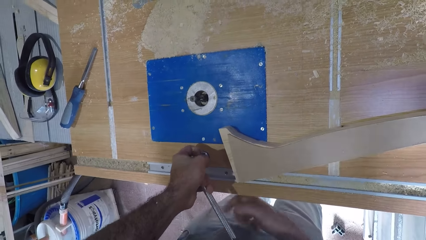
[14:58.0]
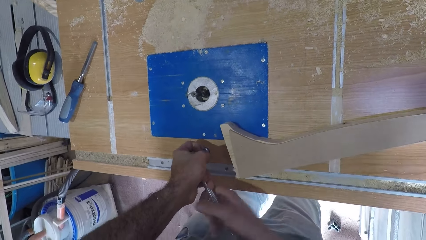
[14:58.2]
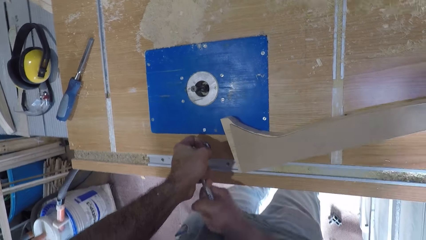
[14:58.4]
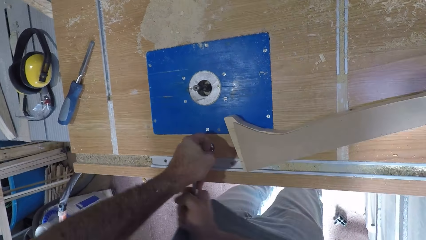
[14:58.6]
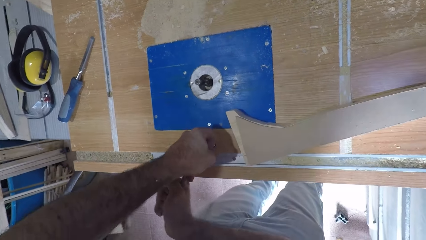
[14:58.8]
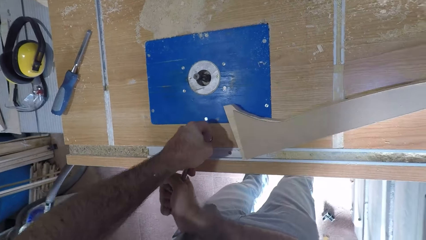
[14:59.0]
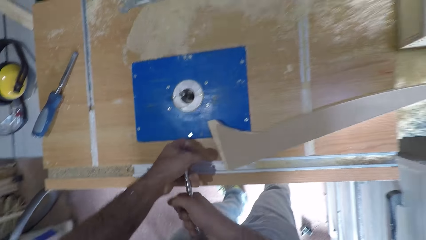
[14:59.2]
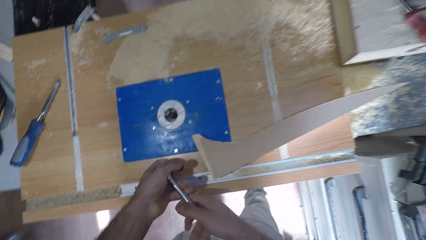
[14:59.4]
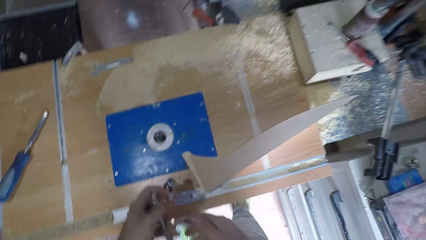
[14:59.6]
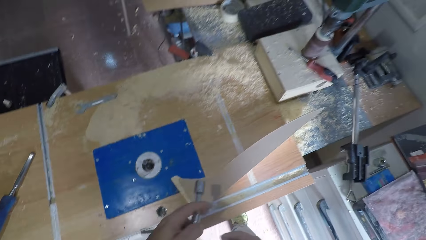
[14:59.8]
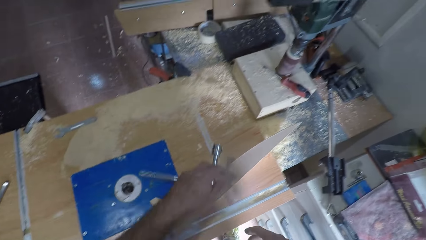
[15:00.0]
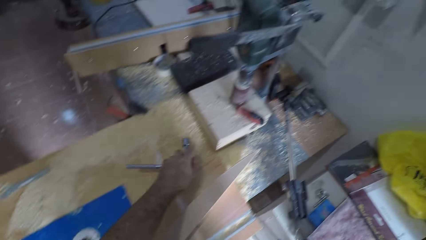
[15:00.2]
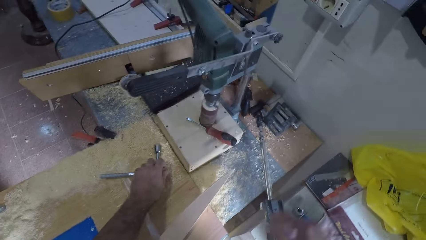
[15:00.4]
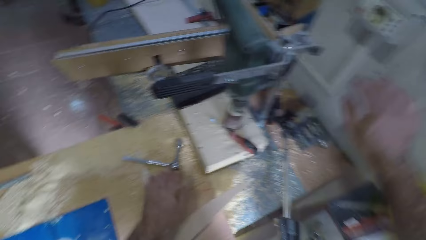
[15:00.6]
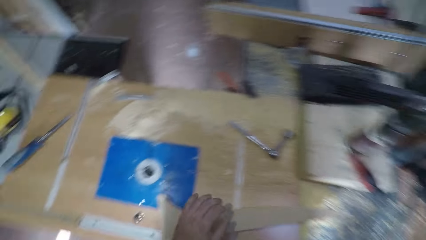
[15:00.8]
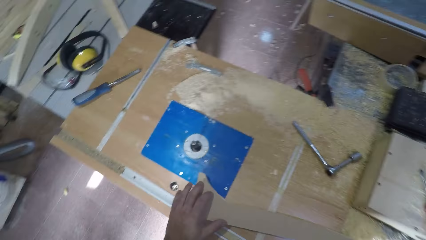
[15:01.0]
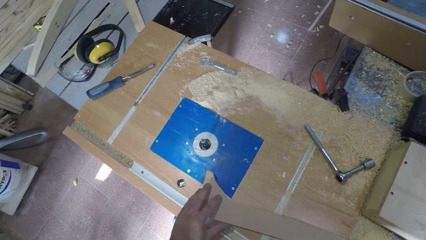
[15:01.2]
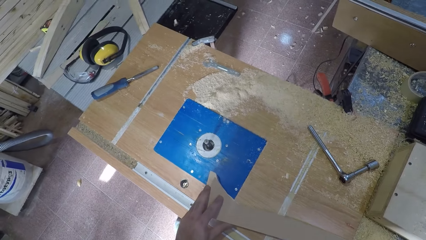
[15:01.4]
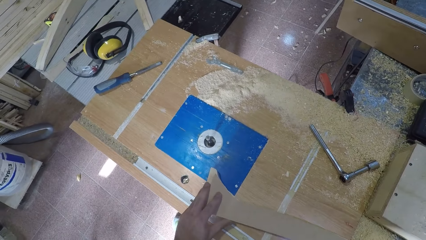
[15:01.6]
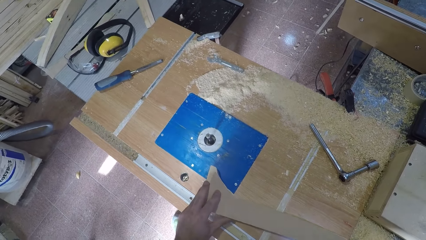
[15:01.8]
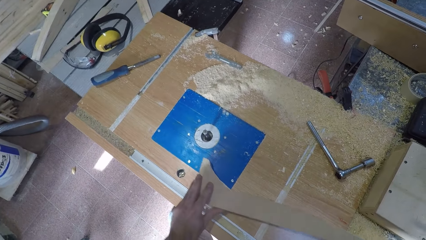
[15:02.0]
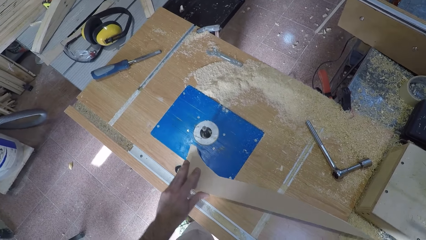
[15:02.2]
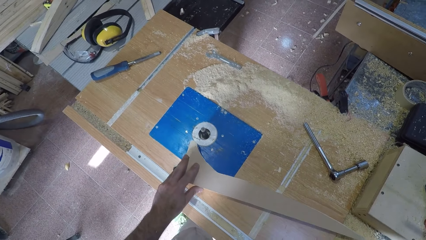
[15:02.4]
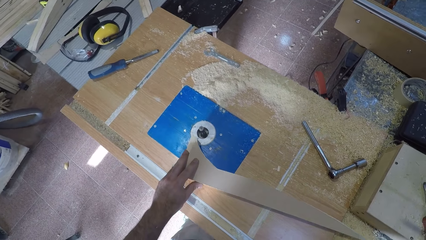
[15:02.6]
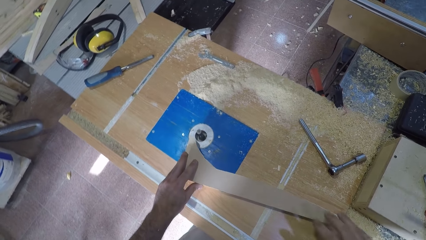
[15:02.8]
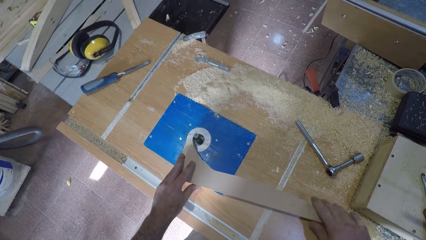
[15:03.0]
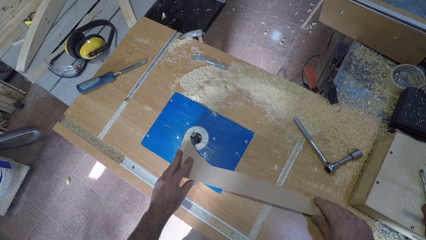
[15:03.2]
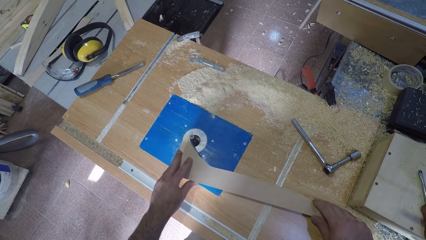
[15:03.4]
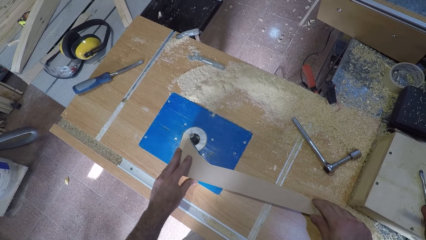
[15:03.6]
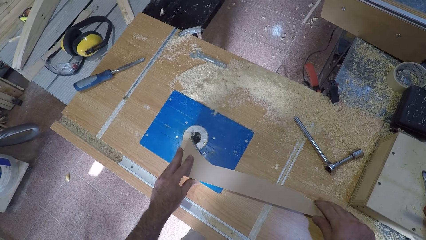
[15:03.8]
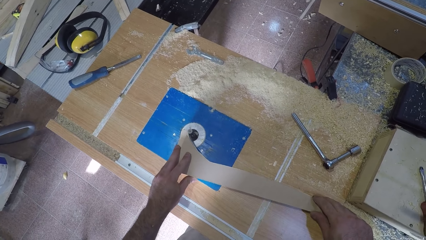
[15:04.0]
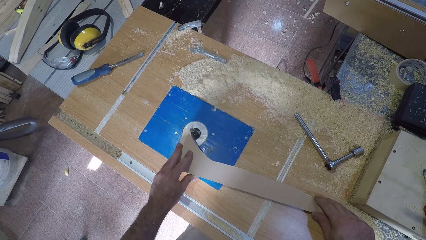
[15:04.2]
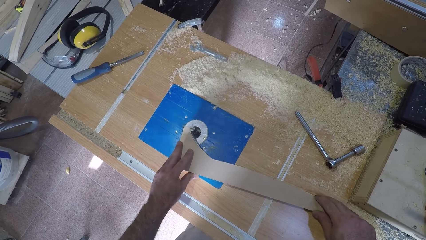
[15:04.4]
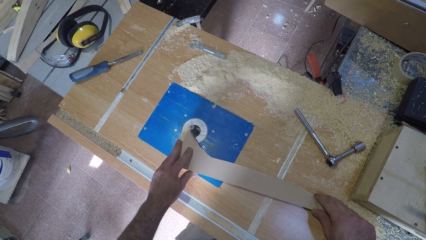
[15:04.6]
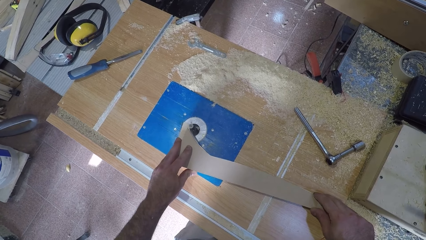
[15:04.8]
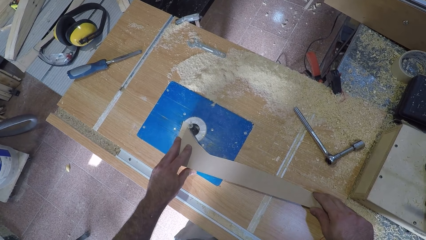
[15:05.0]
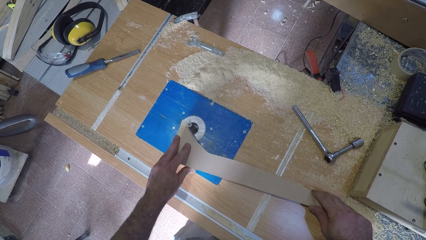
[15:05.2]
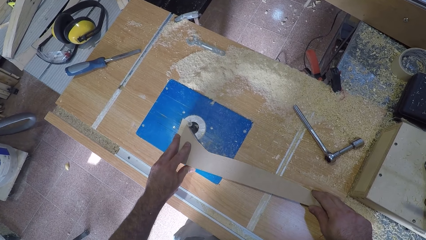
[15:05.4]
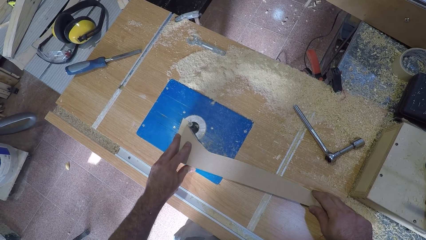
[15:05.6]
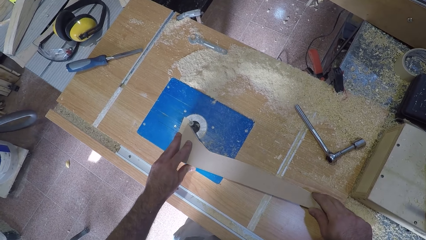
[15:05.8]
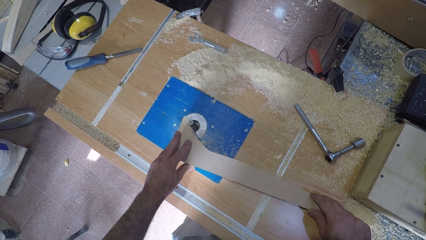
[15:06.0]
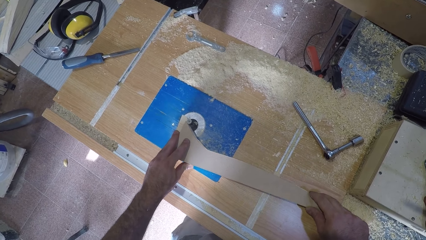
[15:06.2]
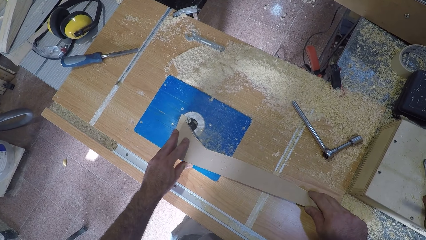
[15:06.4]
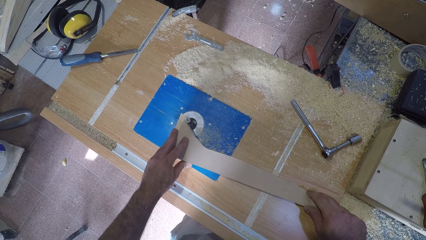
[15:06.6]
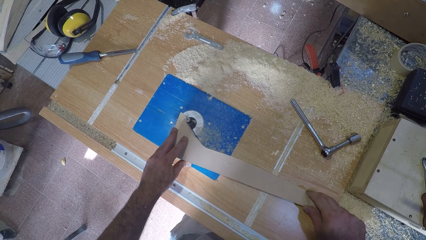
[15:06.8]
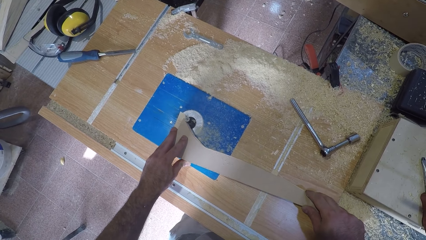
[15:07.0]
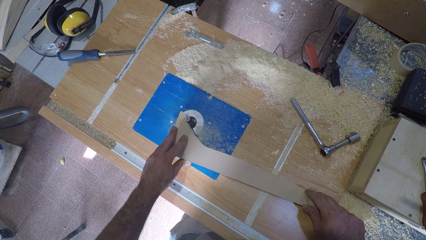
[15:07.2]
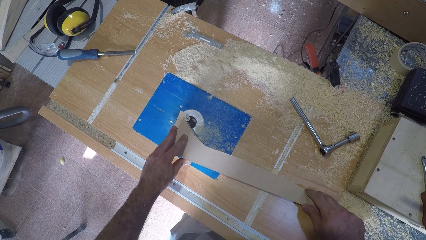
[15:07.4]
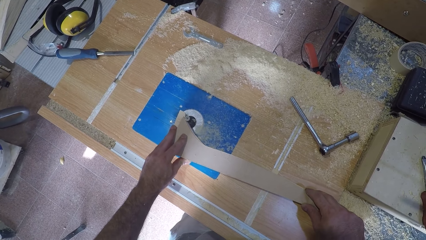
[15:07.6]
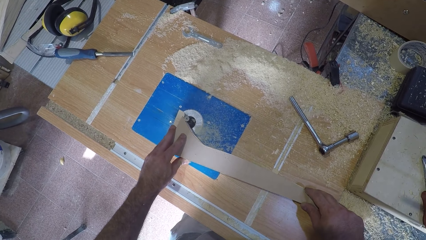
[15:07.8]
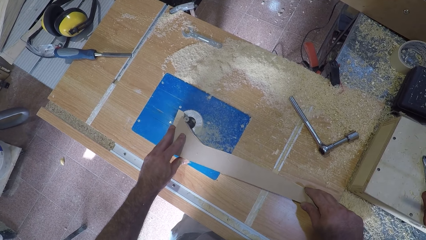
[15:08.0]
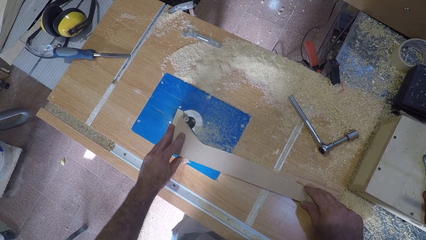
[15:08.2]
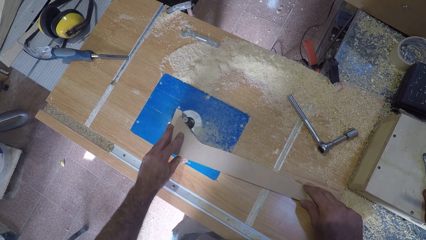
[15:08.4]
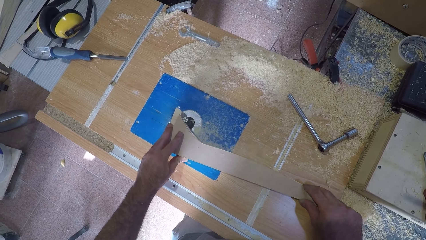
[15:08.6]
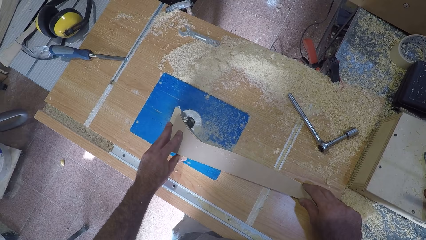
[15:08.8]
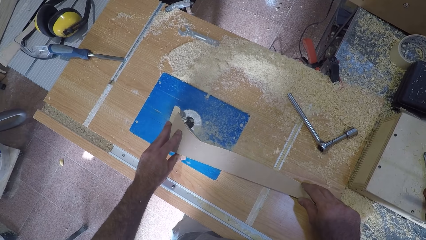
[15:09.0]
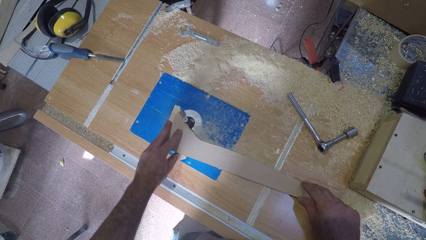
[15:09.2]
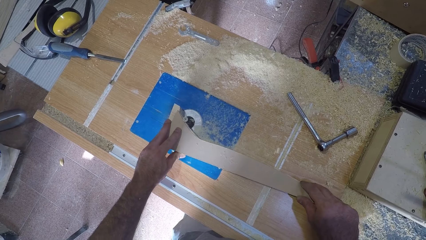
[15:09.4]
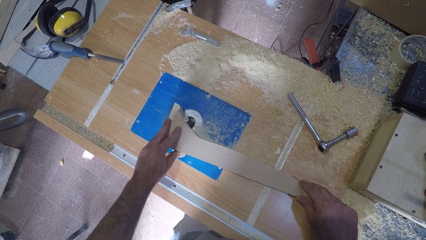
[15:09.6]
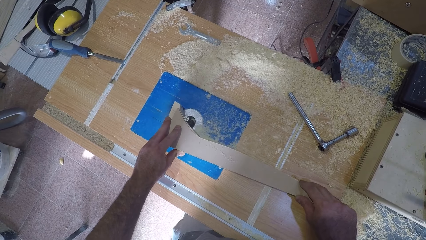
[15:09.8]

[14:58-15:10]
The camera wearer turns the joint spanner wrench with his two hands. He puts the hand wrench on the table. He adjusts a wooden piece with both hands. He smoothens the curve on the wooden piece with a smoothening machine.

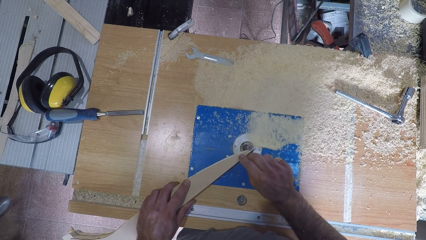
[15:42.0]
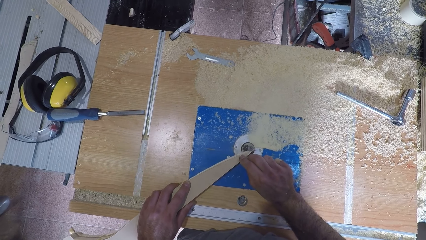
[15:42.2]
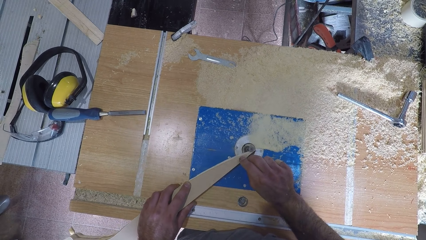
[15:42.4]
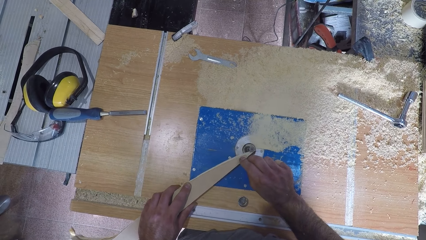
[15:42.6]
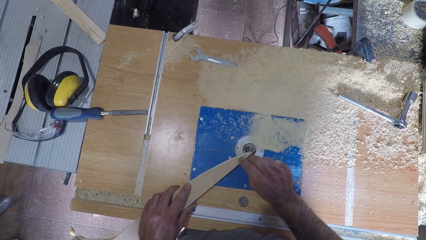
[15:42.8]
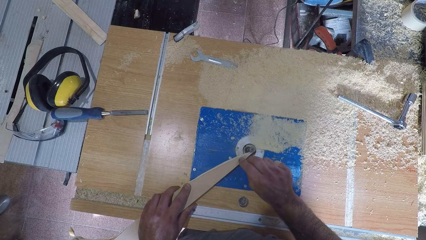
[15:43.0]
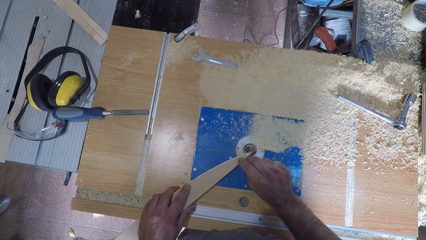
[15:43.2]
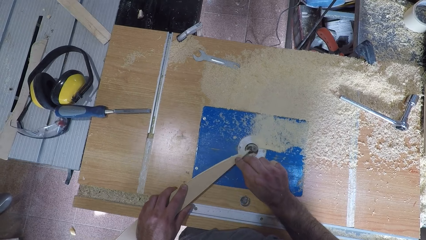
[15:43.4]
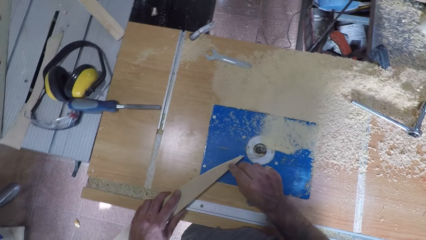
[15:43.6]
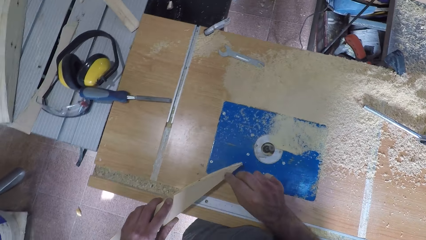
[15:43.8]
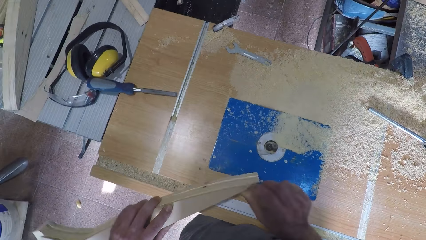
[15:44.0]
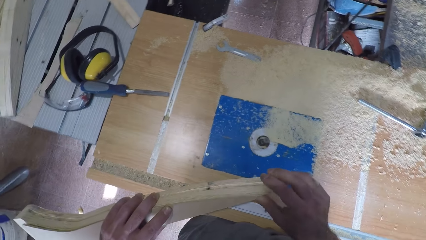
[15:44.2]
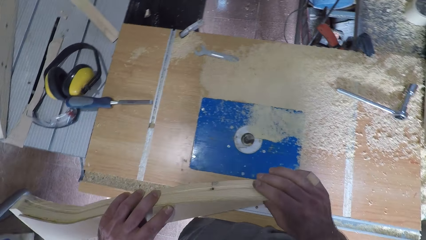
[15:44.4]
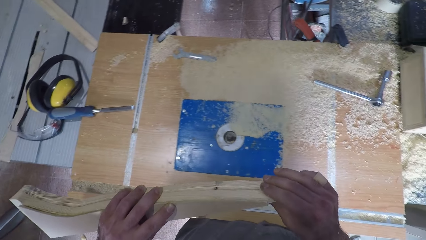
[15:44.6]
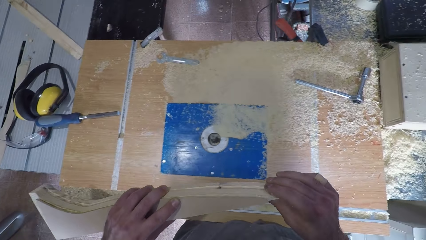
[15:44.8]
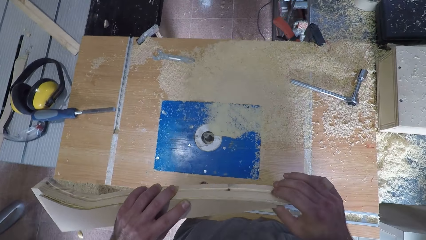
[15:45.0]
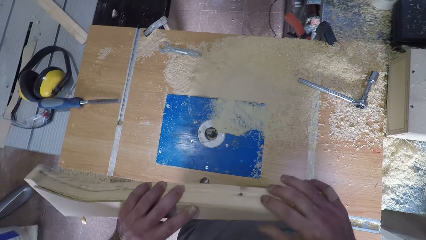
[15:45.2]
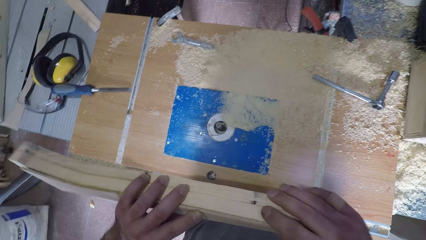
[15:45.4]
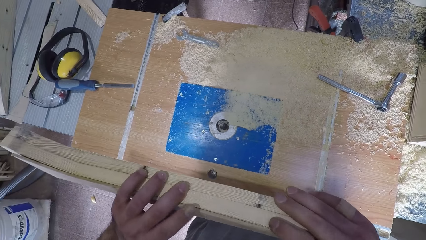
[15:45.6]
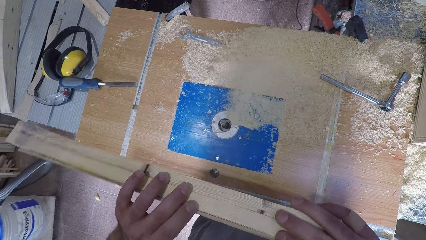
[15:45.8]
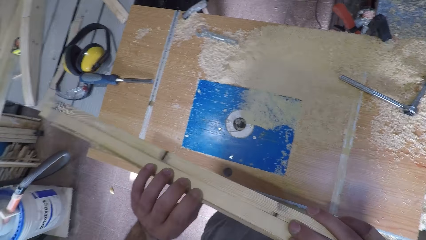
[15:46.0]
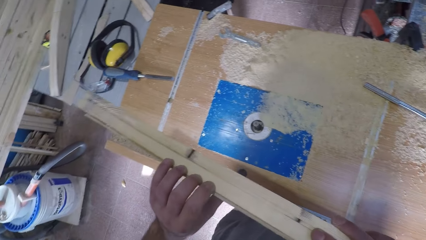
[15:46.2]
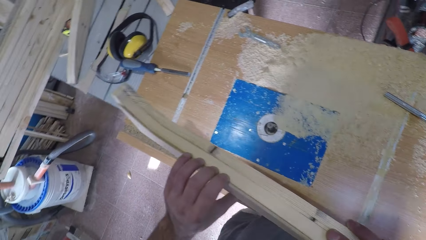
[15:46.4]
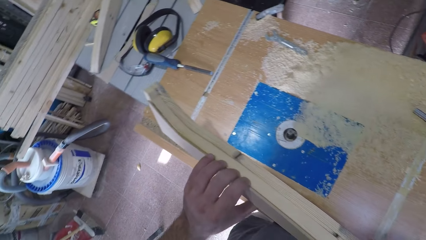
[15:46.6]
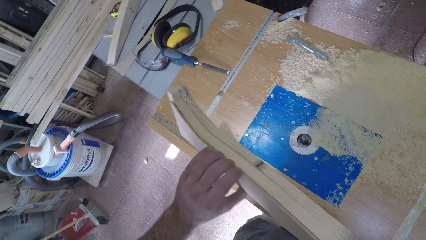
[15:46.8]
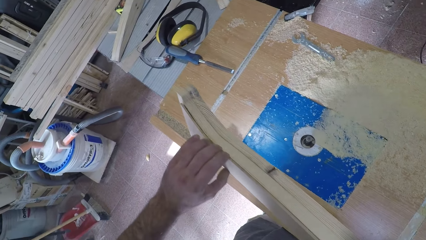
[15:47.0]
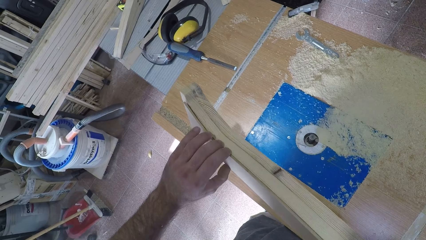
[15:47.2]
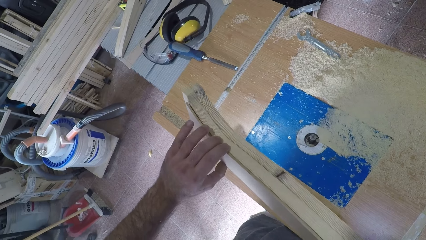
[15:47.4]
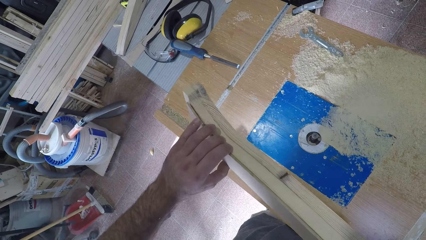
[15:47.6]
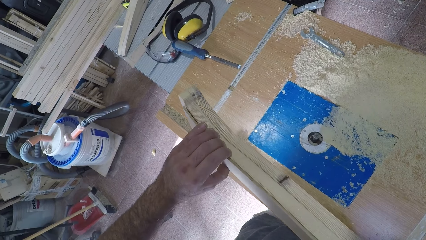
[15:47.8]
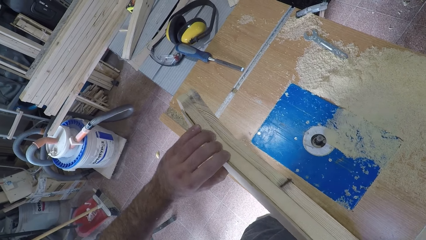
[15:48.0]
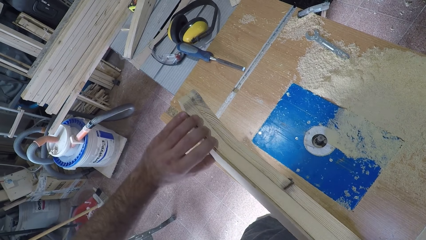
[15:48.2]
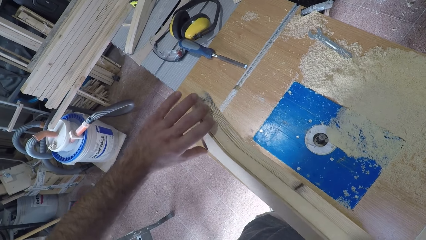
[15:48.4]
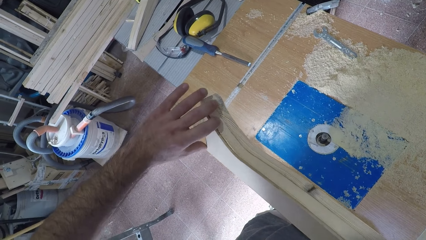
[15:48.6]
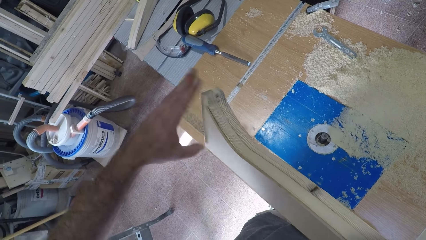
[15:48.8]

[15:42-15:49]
The camera wearer withdraws the wooden piece from the smoothening machine. They examine the curve on the wooden piece.
